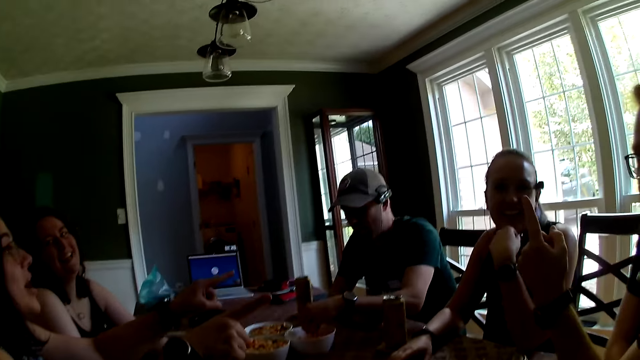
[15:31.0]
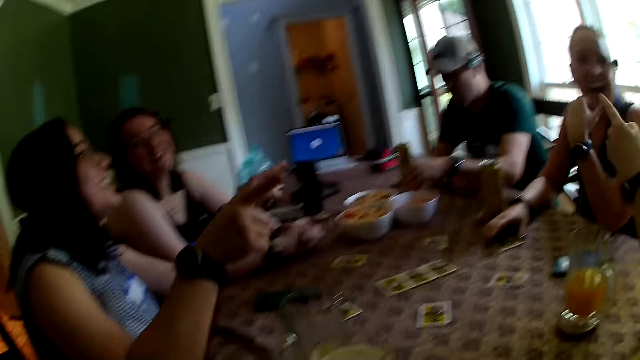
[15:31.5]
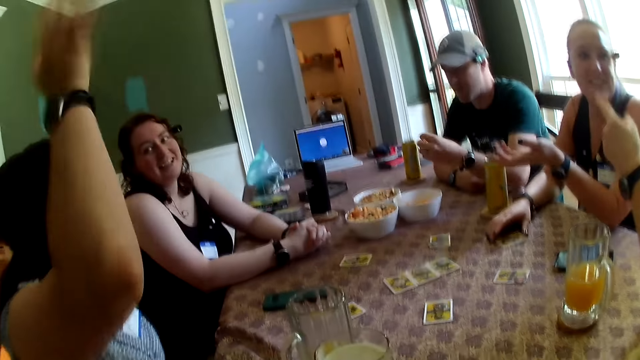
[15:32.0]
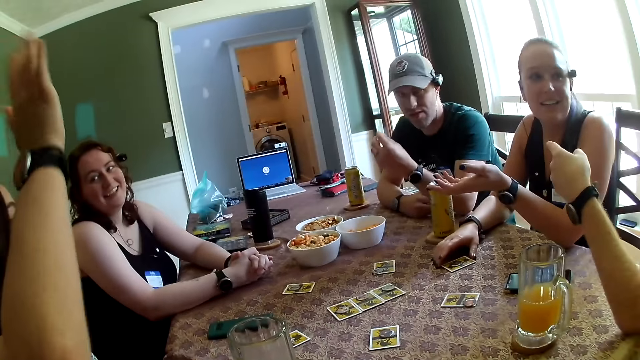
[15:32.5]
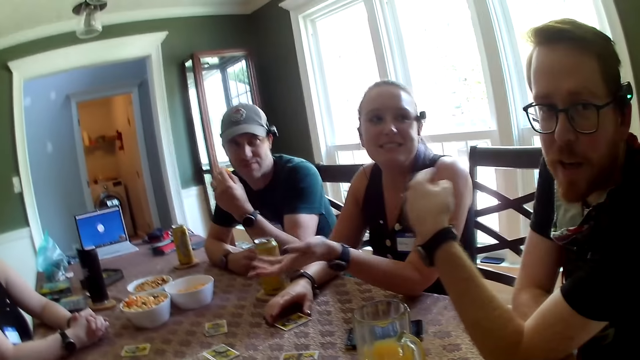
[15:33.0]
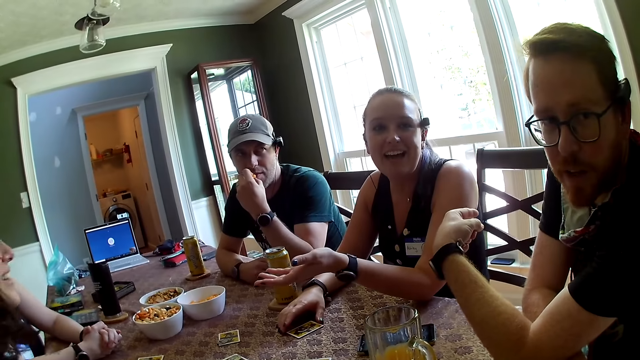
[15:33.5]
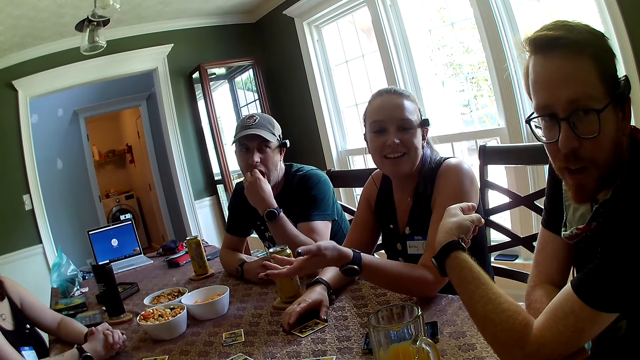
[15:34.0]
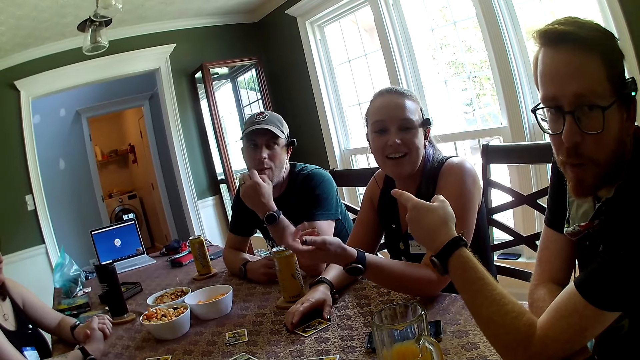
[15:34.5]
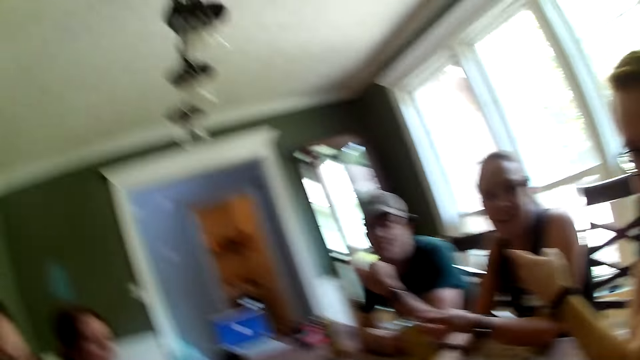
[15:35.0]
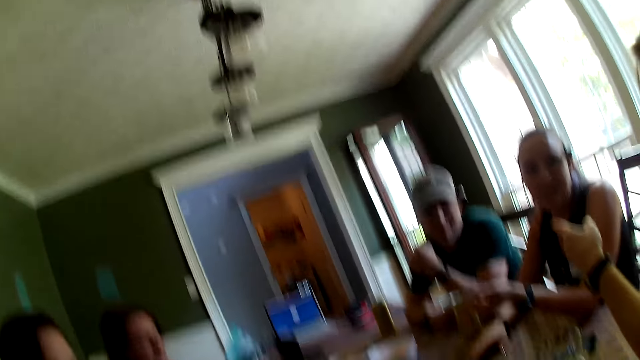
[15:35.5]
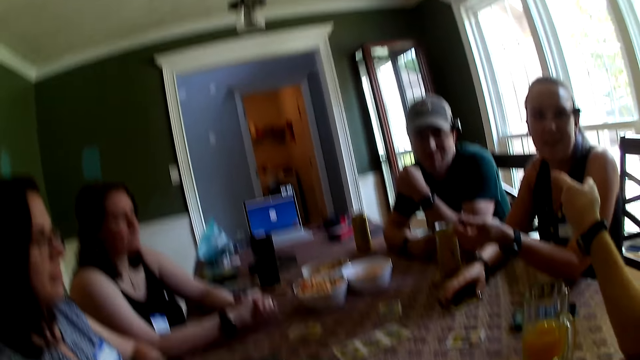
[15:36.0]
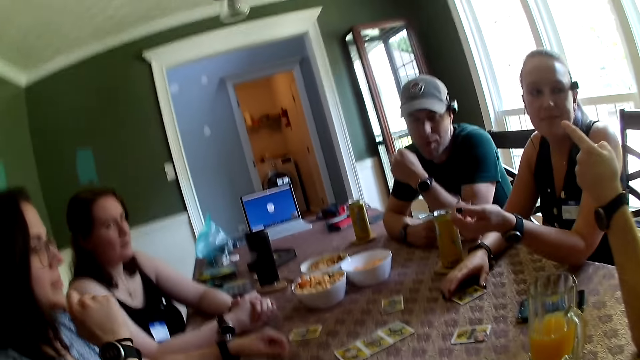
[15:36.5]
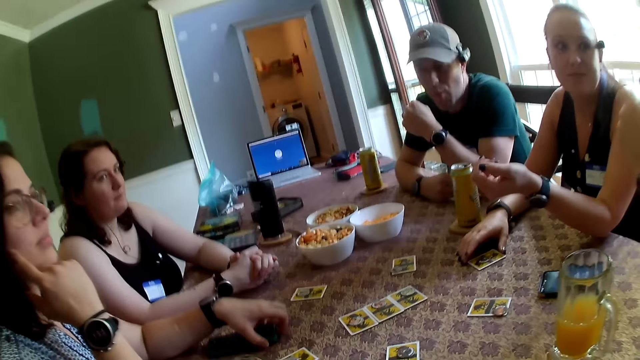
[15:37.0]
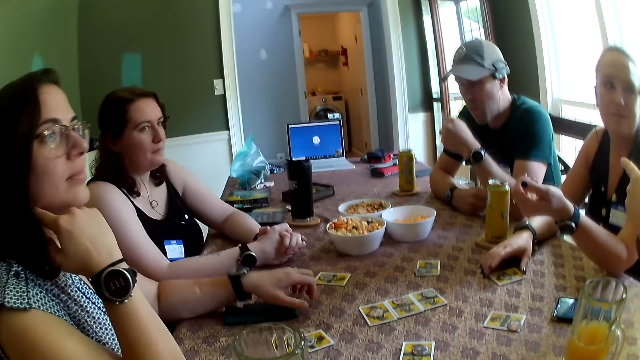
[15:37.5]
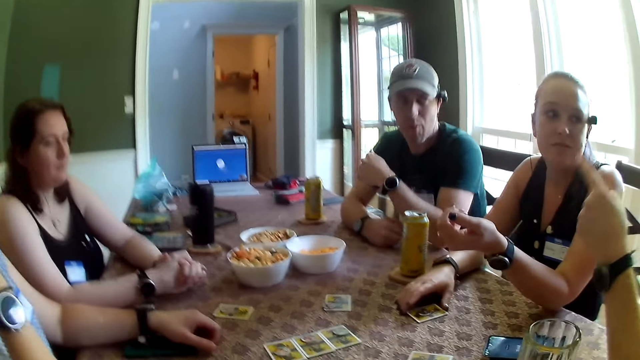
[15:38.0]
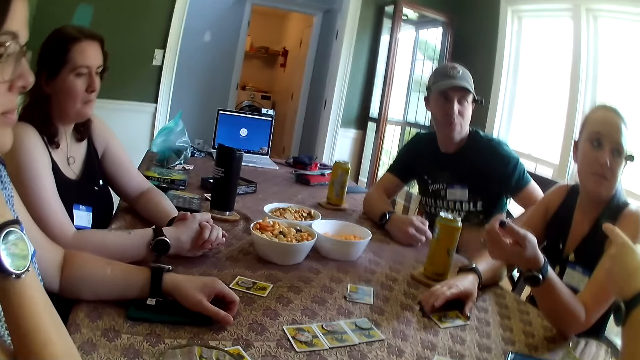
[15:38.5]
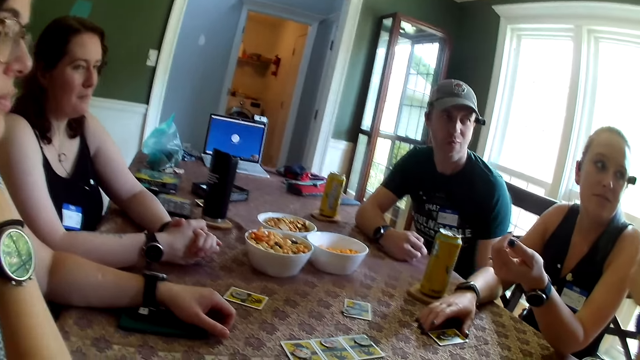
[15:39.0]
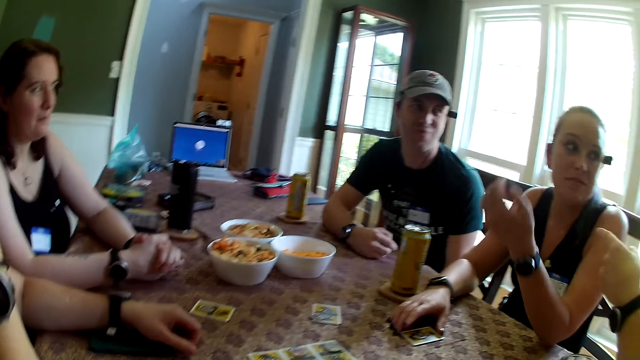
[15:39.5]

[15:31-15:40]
A man points upward with his right index finger. A woman points at another woman with her left index finger. A third woman points at the man with her right index finger. The first woman waves her right hand in the air and raises her hand. The camera wearer looks around the table. A person moves her hand. Another person points with his finger.

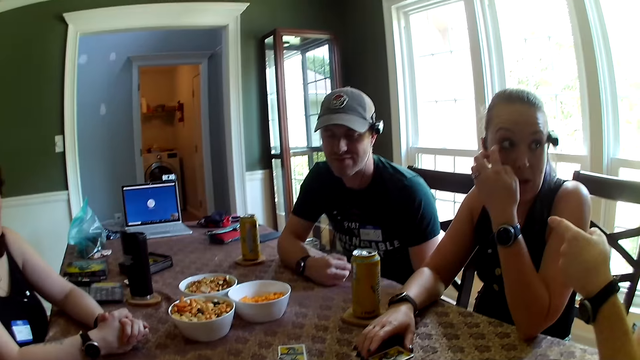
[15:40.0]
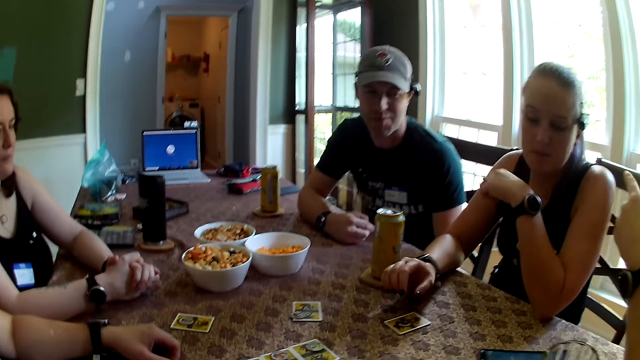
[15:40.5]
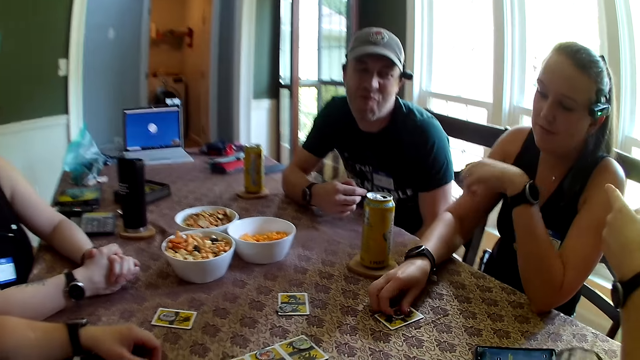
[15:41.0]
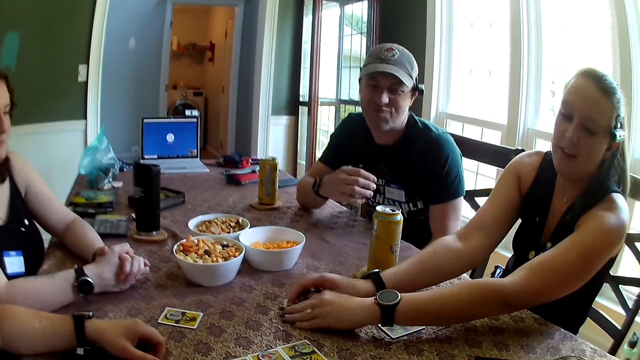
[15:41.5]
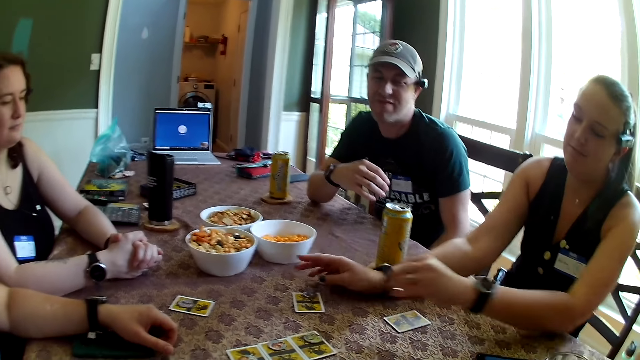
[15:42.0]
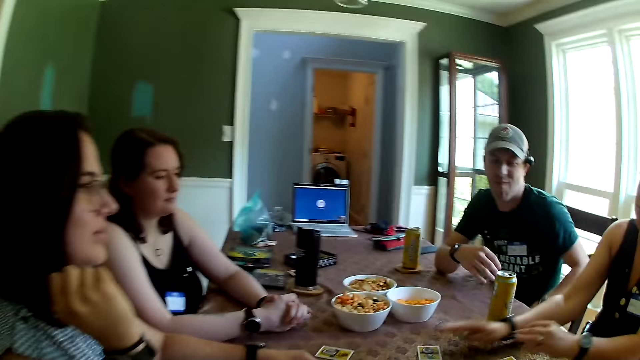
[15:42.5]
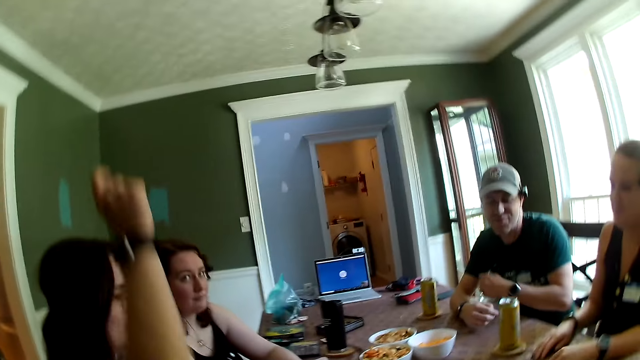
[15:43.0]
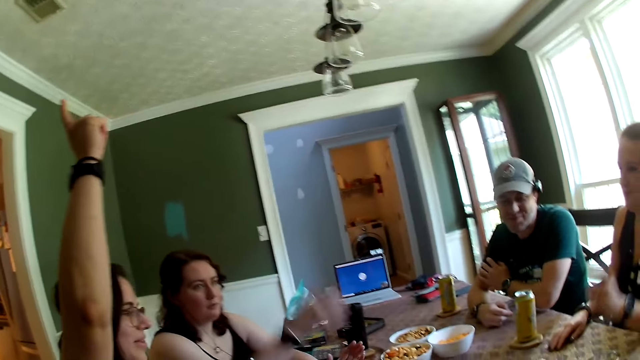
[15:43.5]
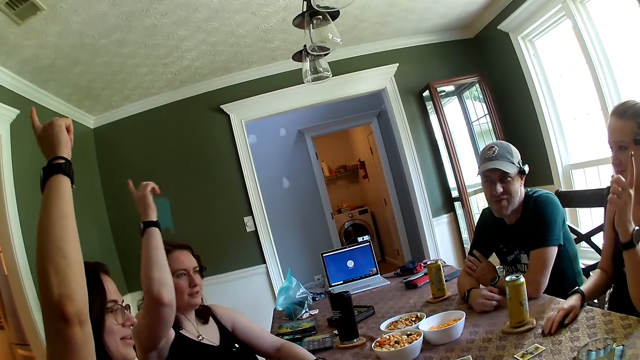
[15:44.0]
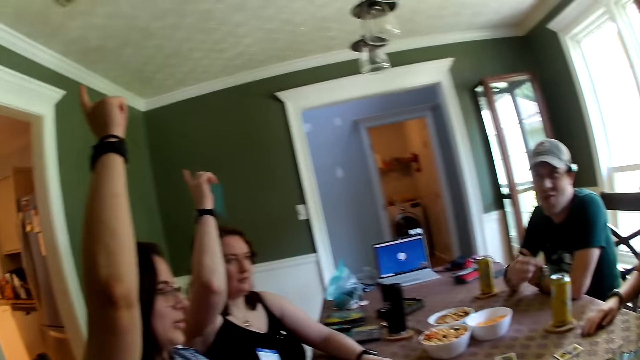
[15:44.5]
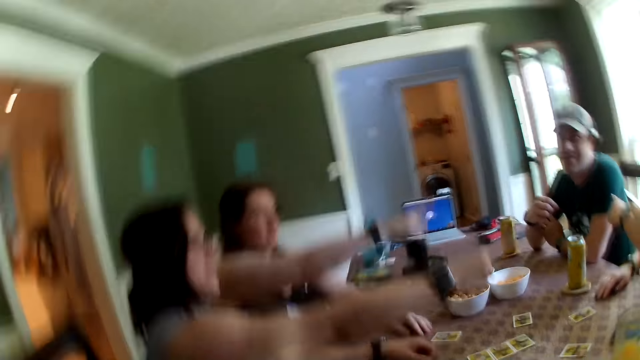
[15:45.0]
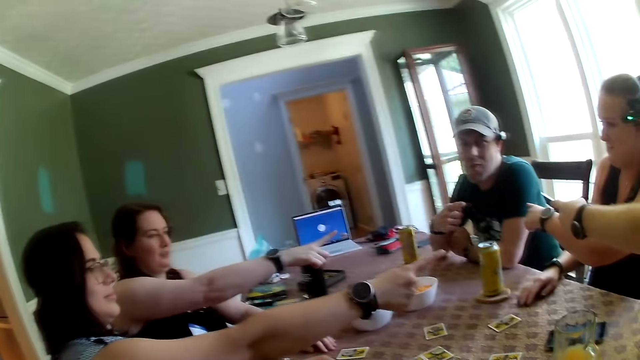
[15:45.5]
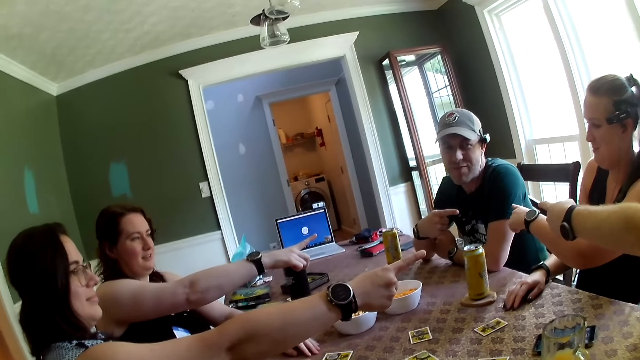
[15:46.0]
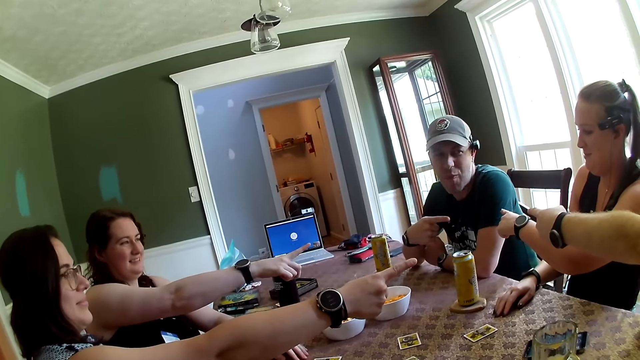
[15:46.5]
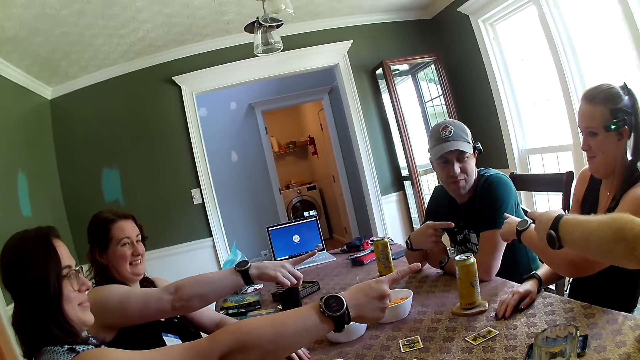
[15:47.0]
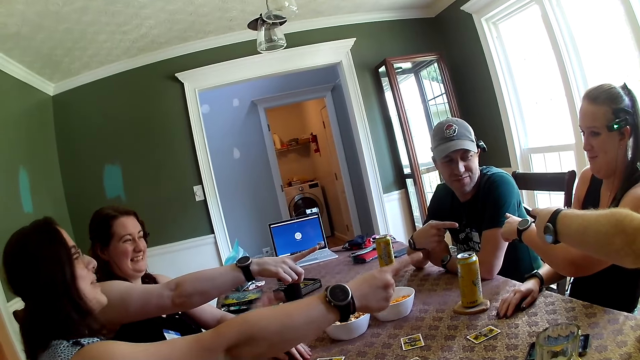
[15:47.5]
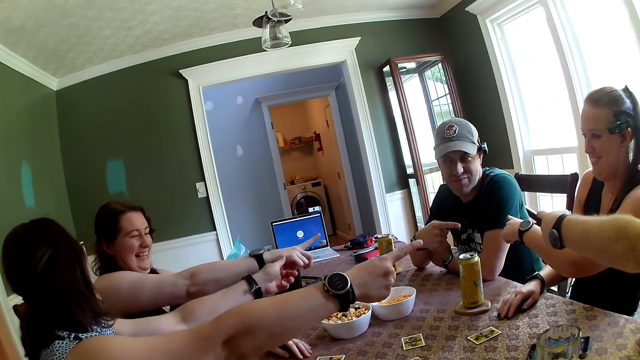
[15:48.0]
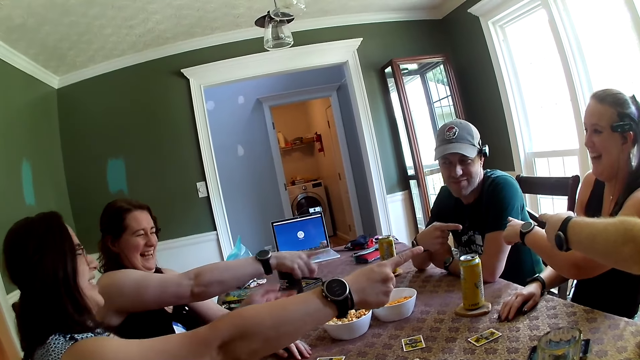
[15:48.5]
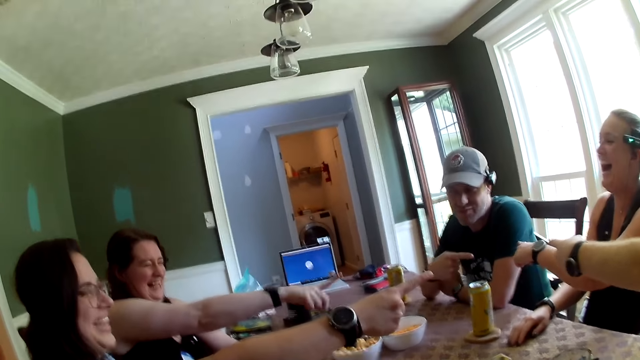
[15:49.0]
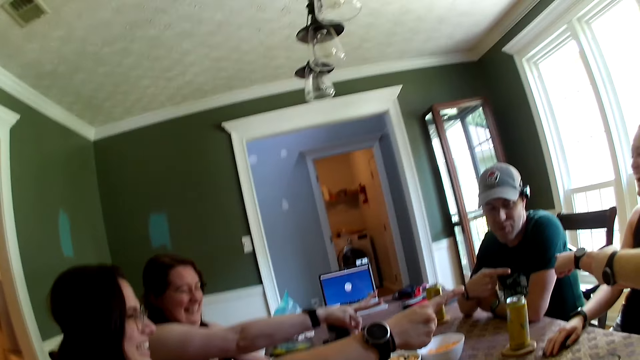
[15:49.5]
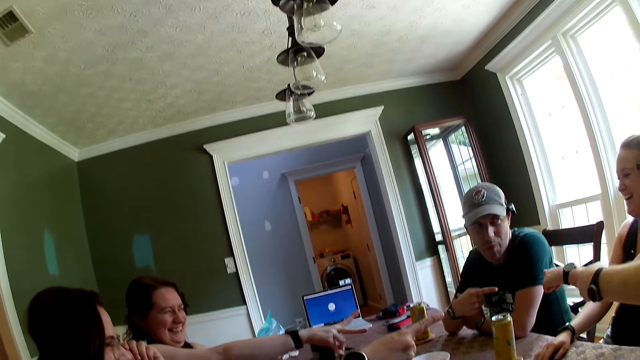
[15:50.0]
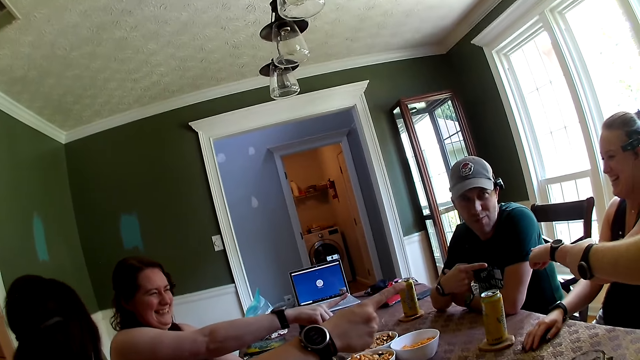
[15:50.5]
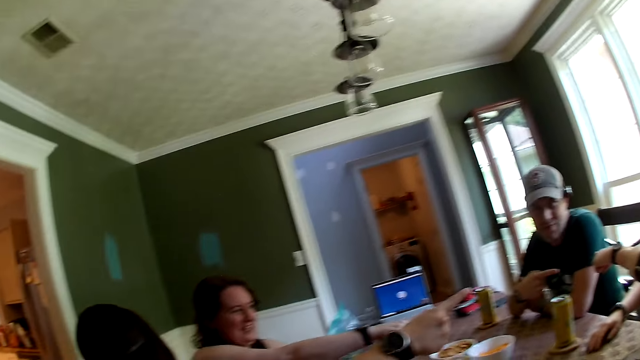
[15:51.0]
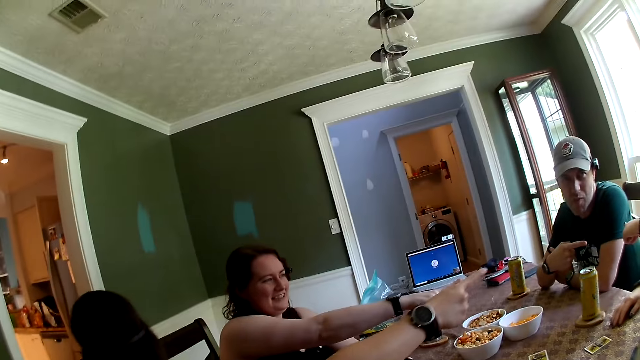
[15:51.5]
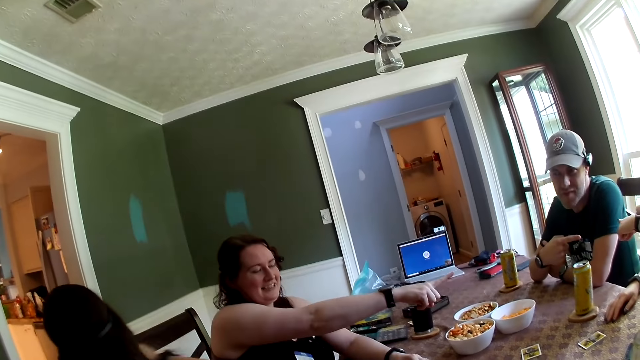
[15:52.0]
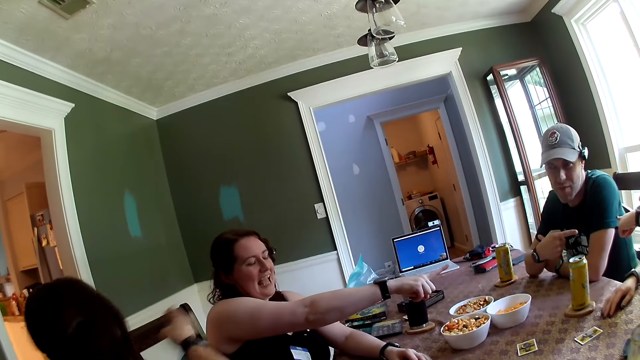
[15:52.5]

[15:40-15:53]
A woman picks a chip on a card with her right hand. She moves the card. She puts the chip in her right hand on a card on the table with her right hand. A man raises his finger. Another woman raises her right index finger above her head. The first woman raises her finger. The second woman raises her left index finger. A third woman raises her right index finger above her head. The third woman points at another man with her right index finger. The second woman points at the first man with her right index finger. The first woman points at the other man with her left index finger. The first man points at the other man with his left index finger. The other man points at the first woman with his right index finger. The camera wearer stares at the table. They converse with the second woman. The second woman withdraws her right hand.
